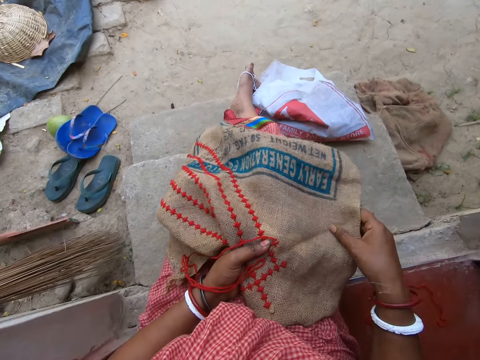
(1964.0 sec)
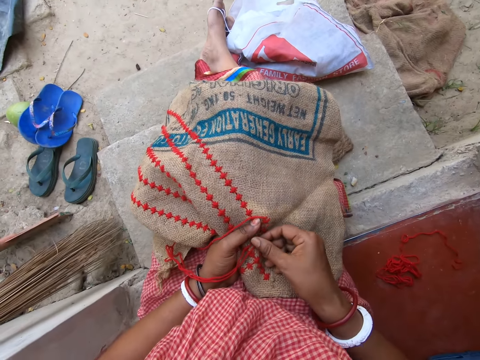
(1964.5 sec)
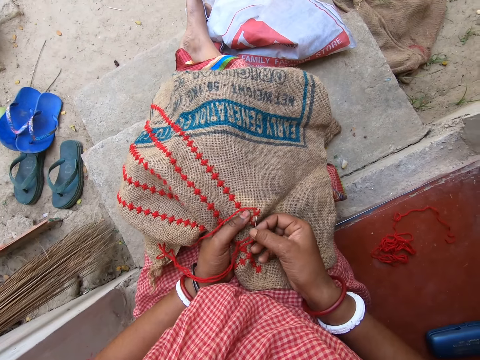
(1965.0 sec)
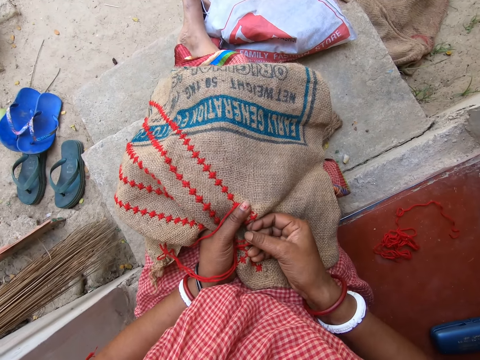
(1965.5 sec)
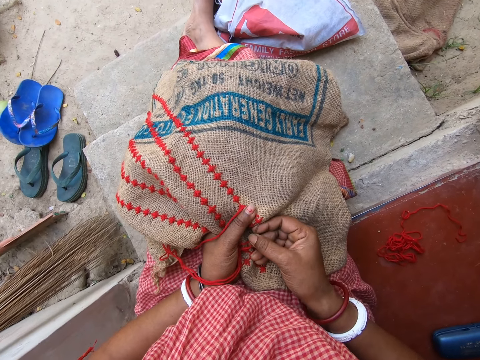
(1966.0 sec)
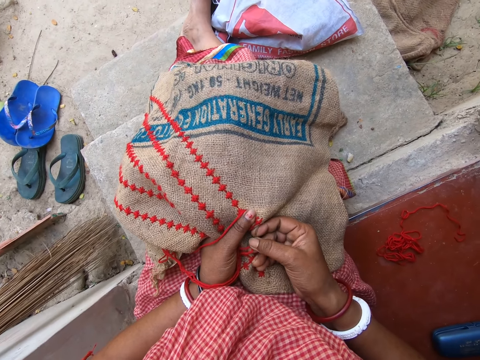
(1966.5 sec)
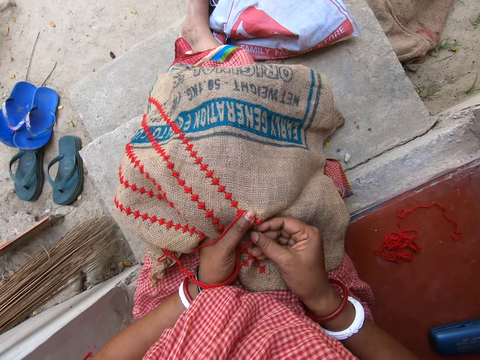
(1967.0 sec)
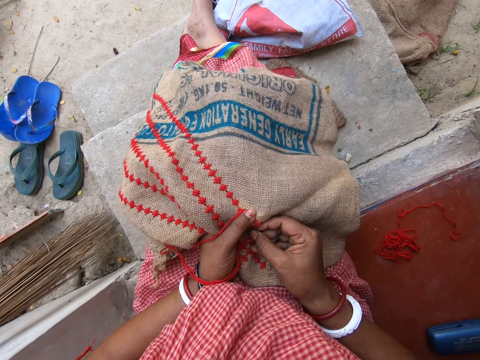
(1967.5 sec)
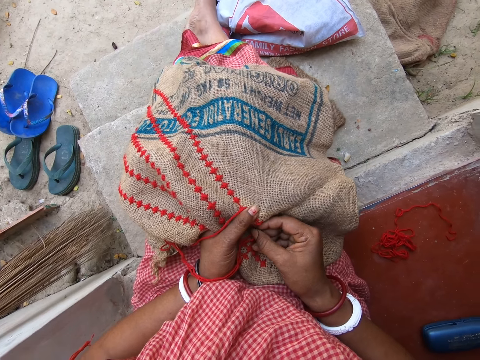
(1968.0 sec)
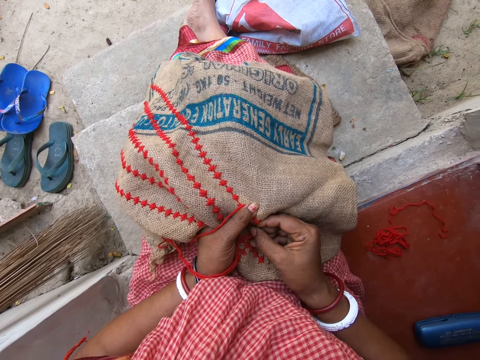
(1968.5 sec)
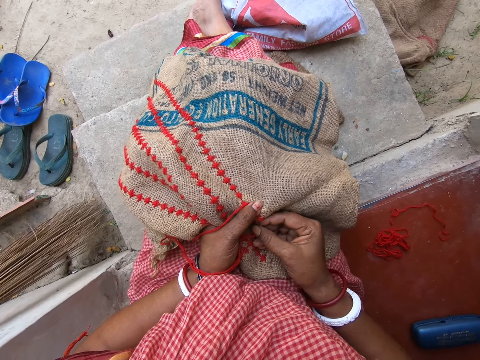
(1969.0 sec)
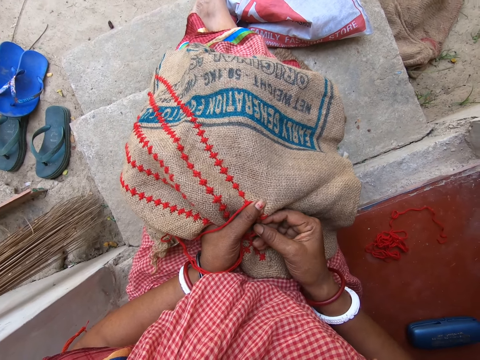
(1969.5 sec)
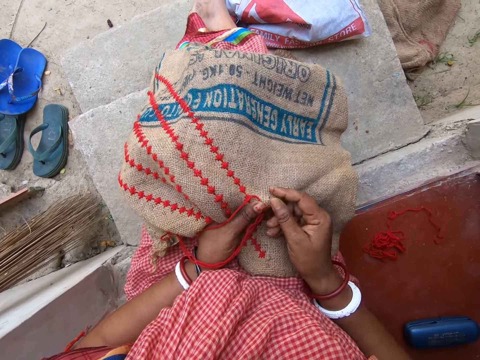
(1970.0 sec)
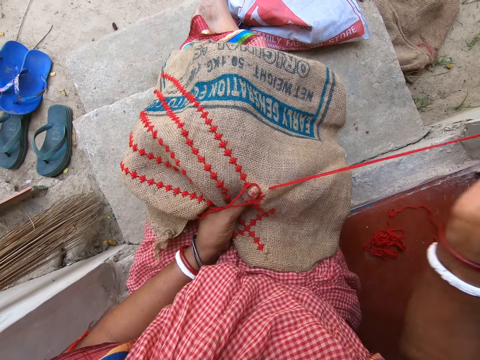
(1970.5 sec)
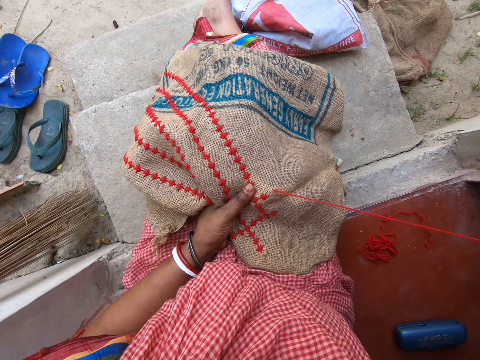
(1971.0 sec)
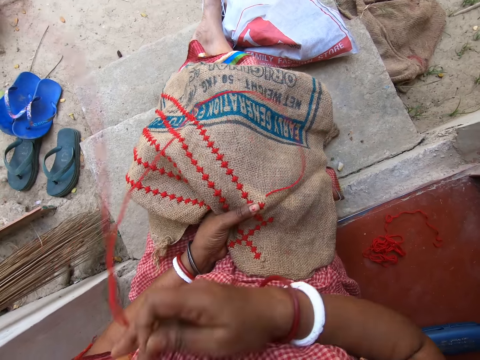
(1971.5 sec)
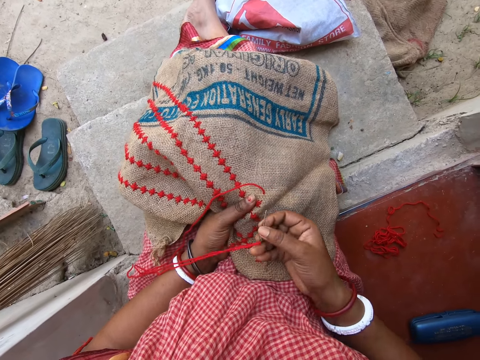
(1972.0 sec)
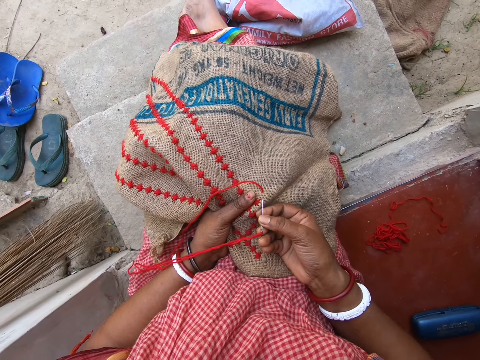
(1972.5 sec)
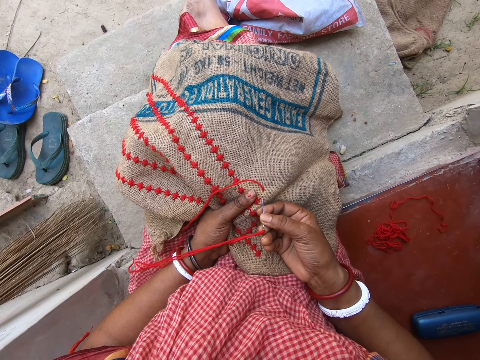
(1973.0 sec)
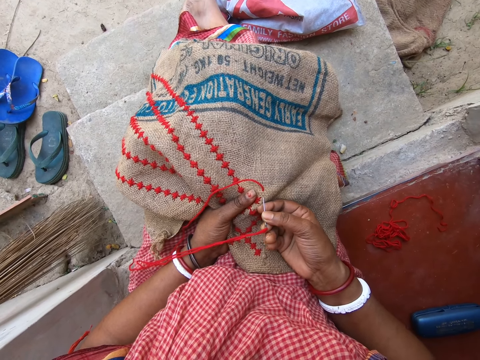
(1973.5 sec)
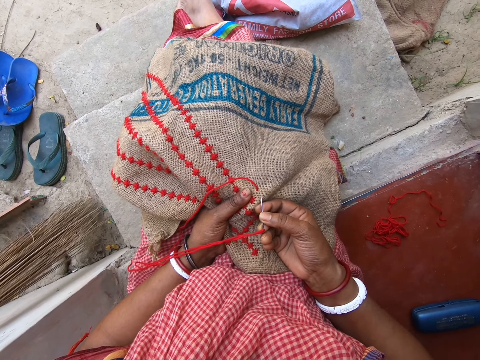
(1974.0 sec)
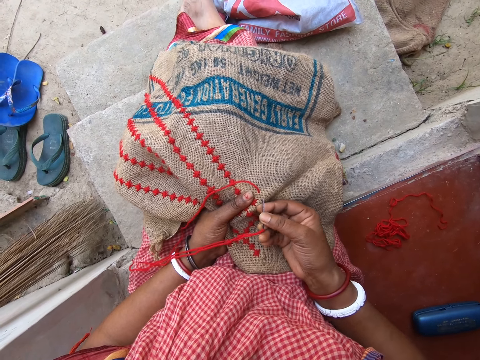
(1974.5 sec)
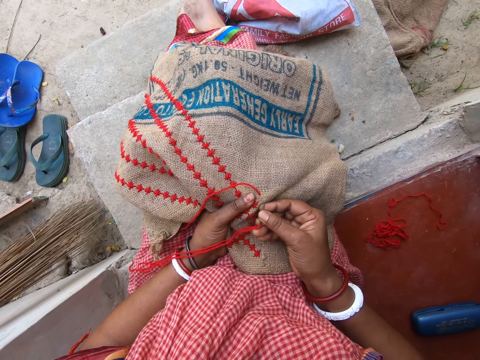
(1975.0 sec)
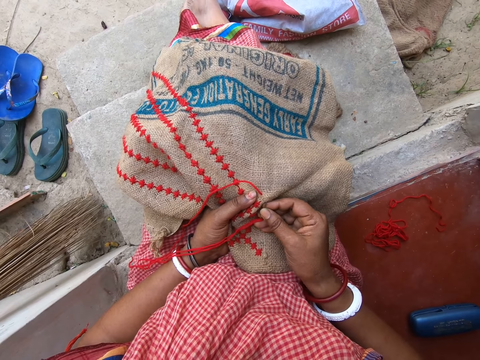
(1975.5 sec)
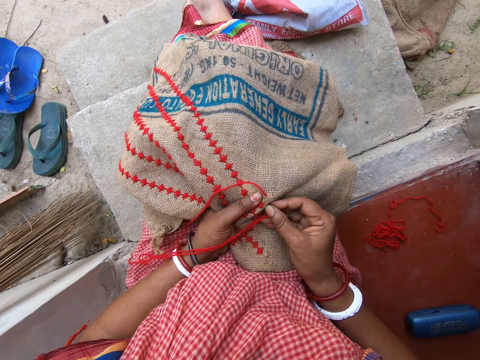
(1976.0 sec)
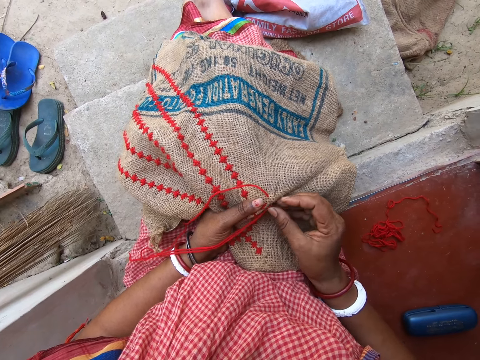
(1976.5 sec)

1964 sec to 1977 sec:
The camera wearer puts down the garment. She embroiders the cloth with the needle and the thread in her right hand. She pulls the thread. She sews the garment.

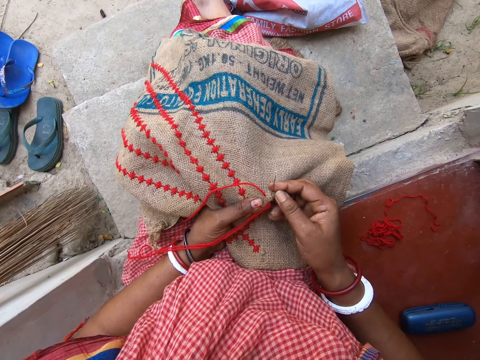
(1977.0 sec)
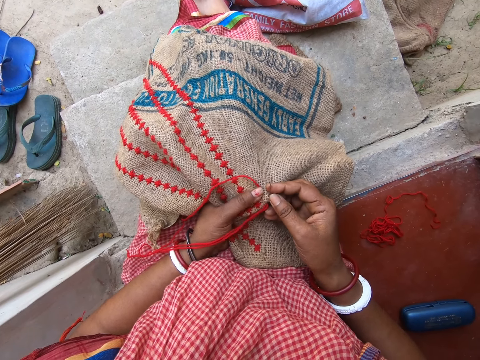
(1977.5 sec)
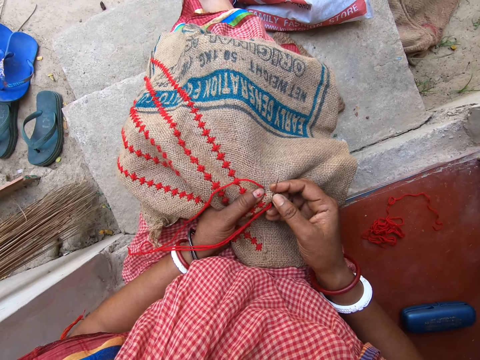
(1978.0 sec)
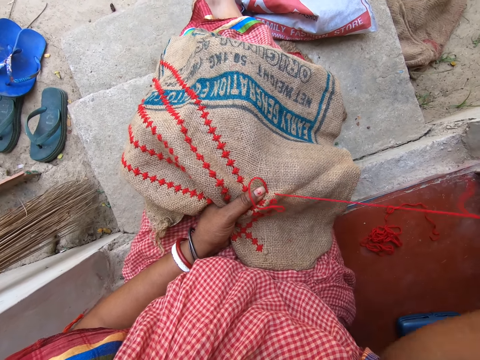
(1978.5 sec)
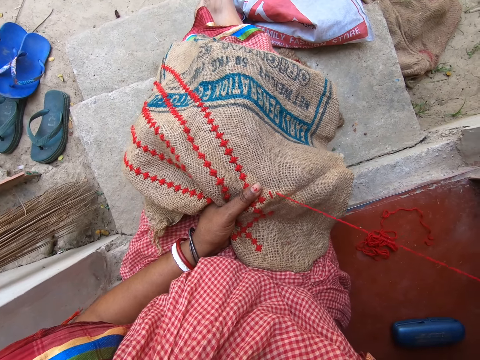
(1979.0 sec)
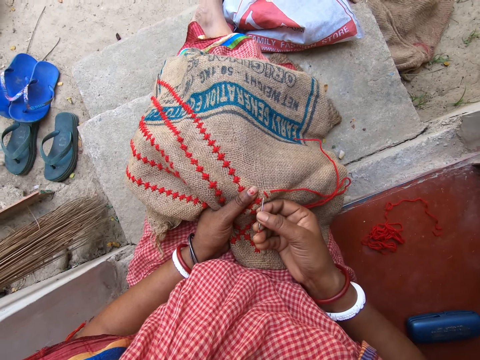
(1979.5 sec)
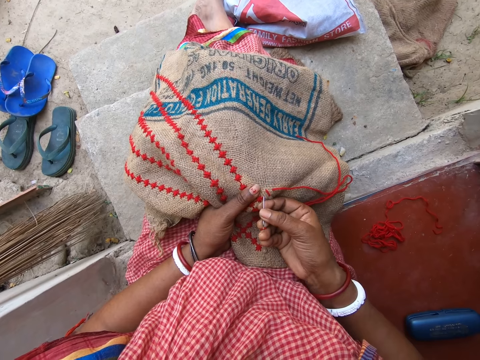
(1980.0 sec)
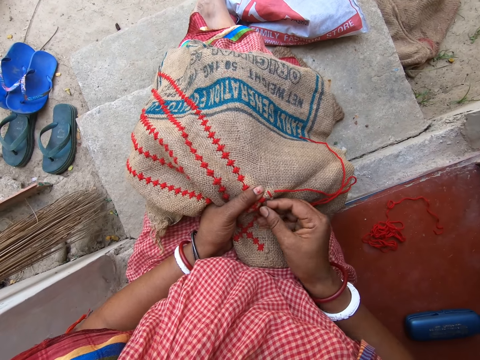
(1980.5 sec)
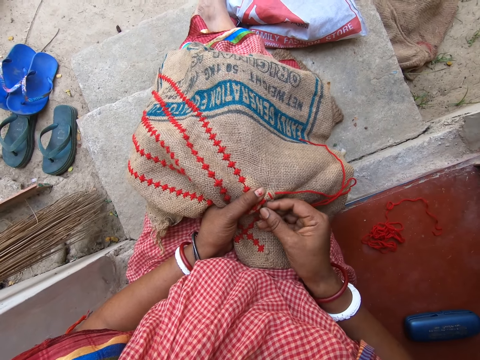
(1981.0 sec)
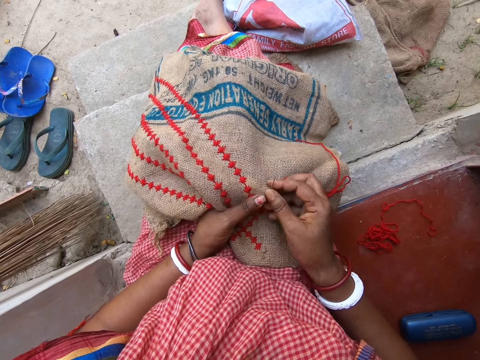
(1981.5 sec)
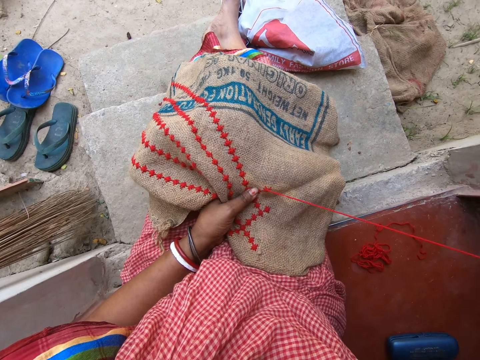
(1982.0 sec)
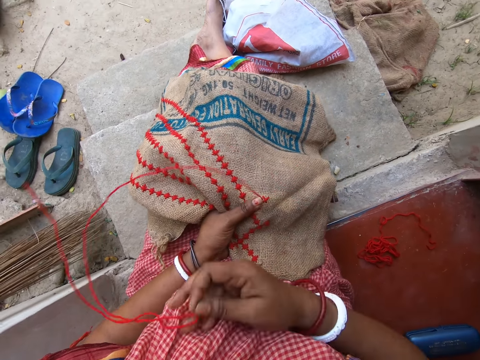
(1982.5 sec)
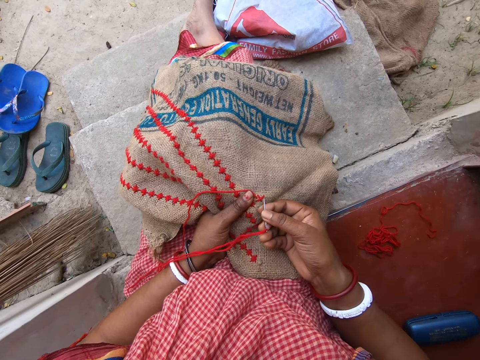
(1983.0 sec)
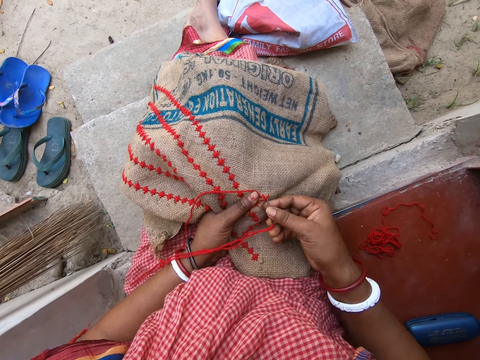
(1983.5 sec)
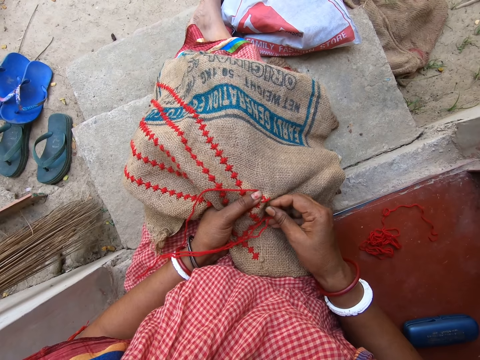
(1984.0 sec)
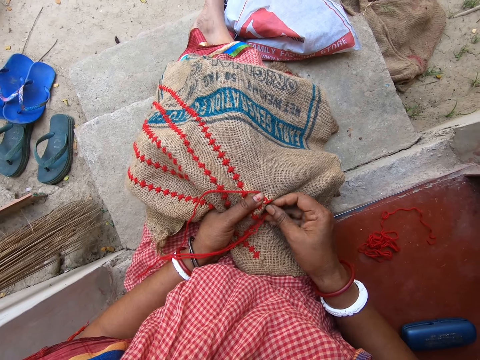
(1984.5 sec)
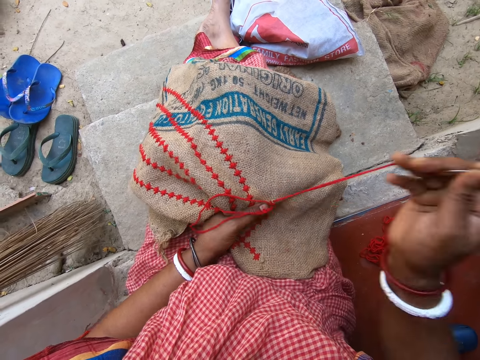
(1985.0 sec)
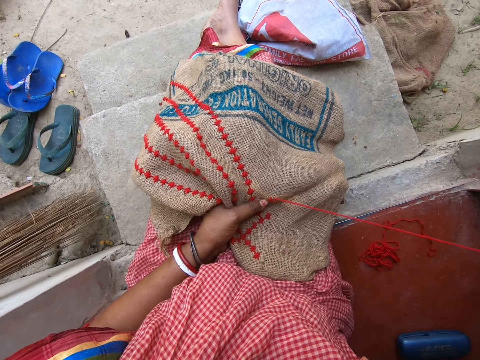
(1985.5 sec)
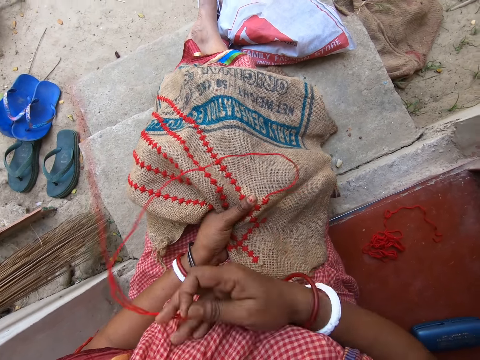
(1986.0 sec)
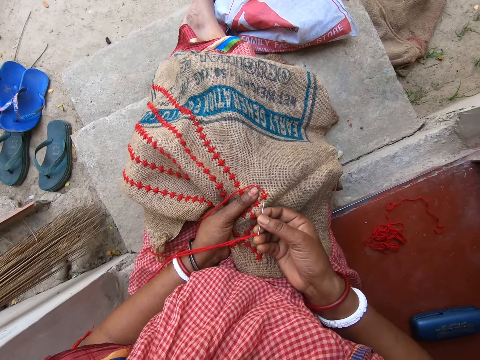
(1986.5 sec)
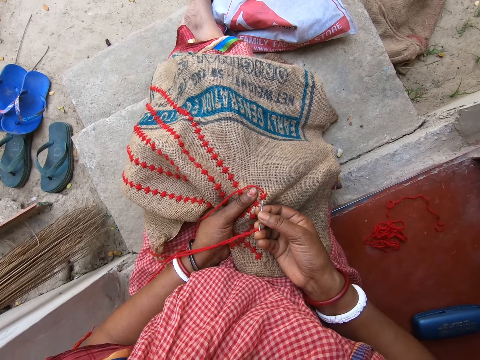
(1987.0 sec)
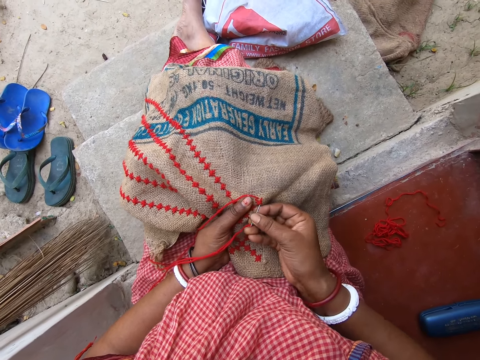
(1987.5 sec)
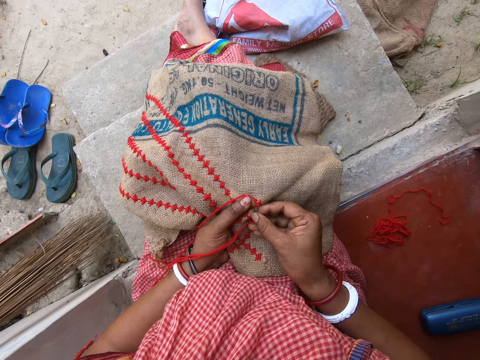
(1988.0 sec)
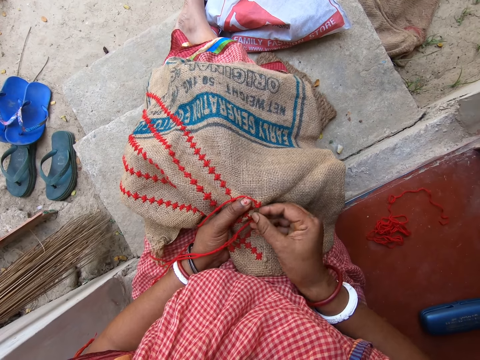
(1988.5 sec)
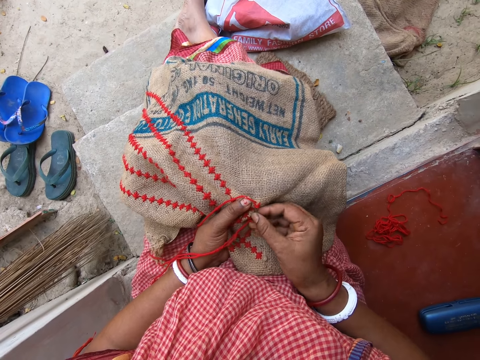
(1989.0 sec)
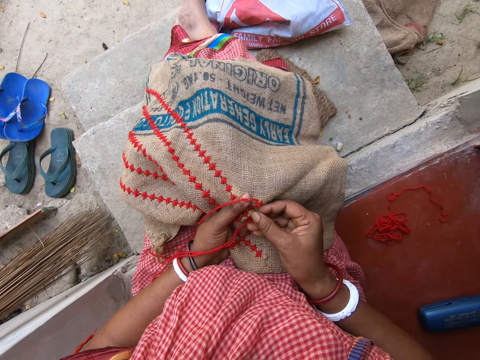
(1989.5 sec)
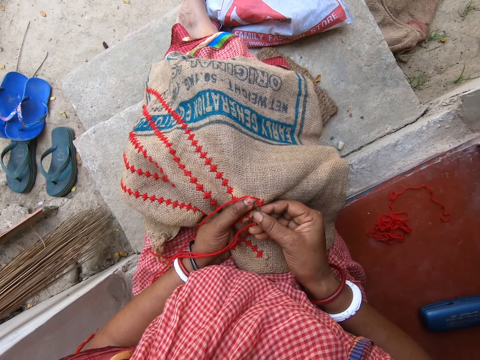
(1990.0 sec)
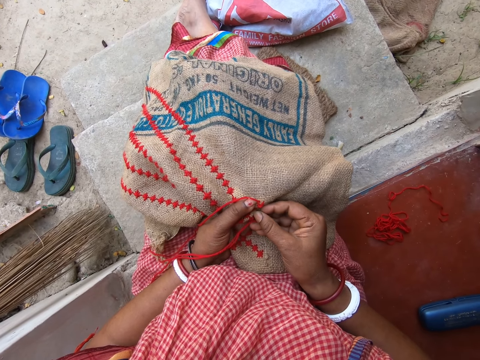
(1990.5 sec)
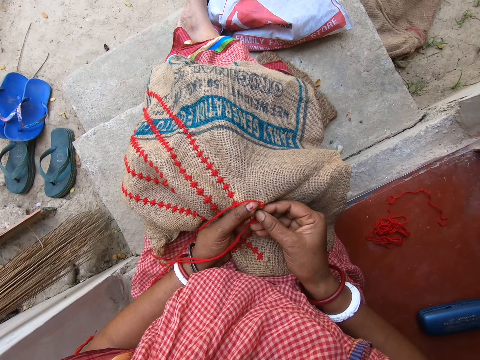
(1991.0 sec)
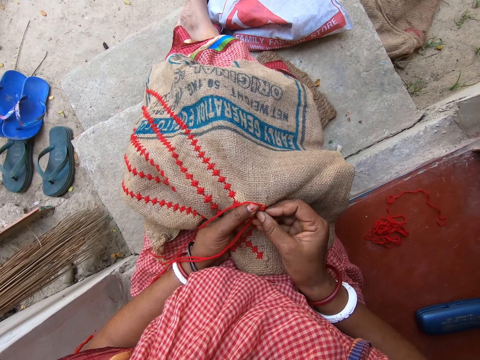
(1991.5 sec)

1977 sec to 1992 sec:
The camera wearer pulls the thread. They sew the garment. They pull the thread. They sew the garment. They pull the thread. They sew the garment.
